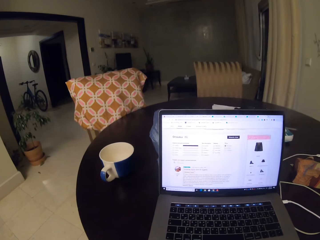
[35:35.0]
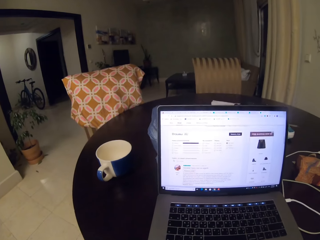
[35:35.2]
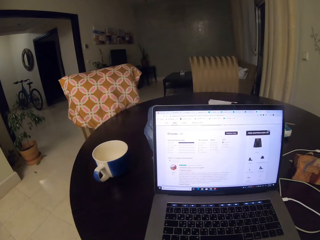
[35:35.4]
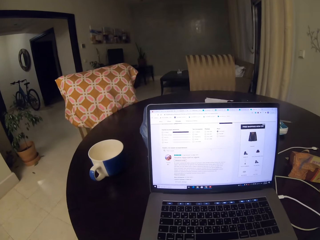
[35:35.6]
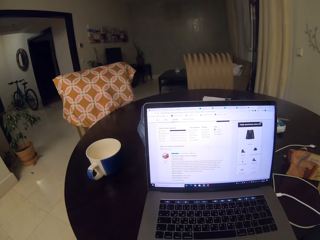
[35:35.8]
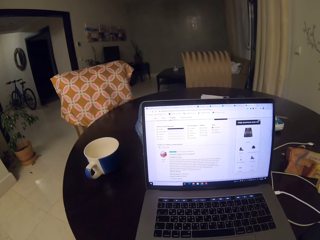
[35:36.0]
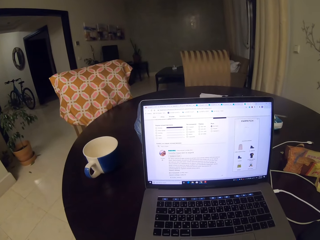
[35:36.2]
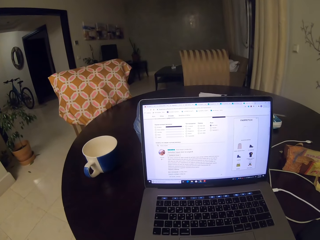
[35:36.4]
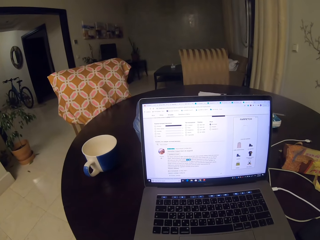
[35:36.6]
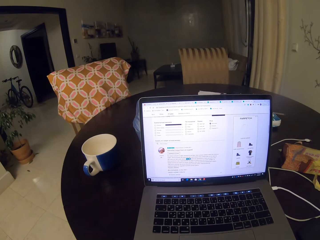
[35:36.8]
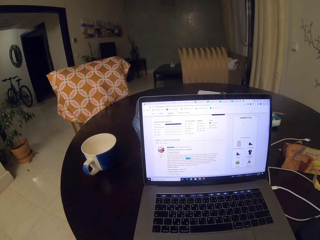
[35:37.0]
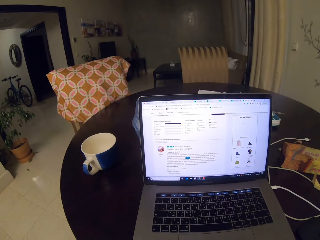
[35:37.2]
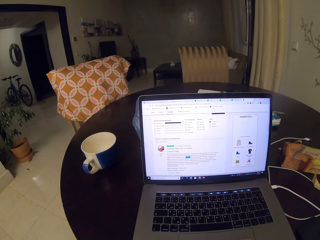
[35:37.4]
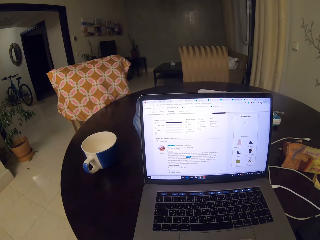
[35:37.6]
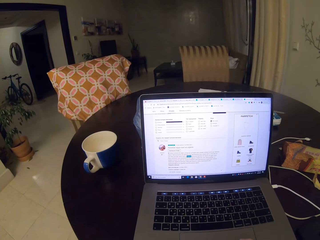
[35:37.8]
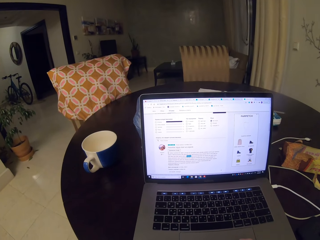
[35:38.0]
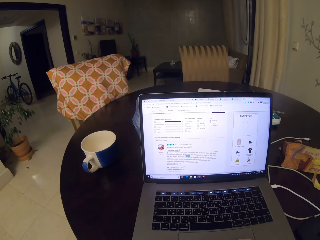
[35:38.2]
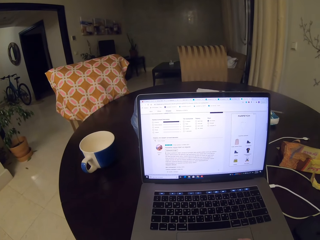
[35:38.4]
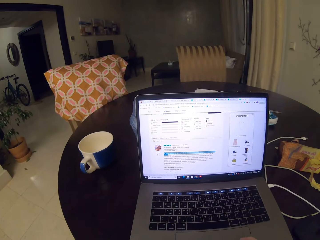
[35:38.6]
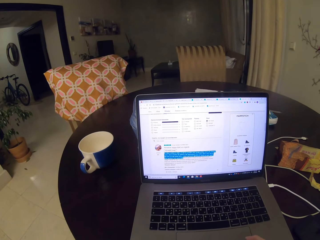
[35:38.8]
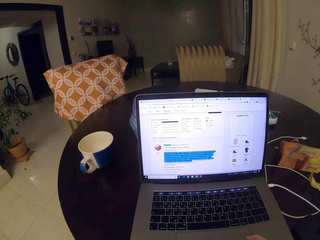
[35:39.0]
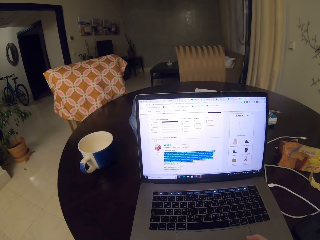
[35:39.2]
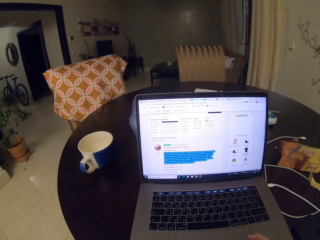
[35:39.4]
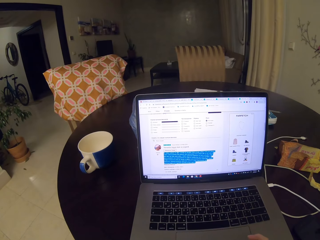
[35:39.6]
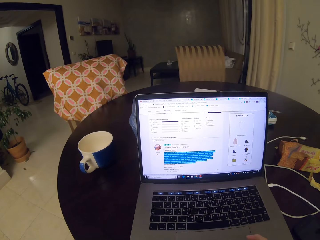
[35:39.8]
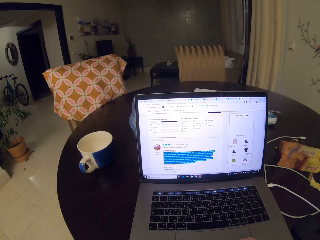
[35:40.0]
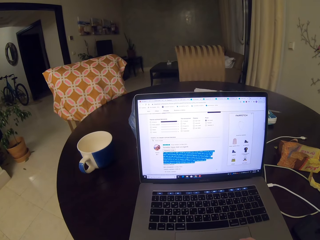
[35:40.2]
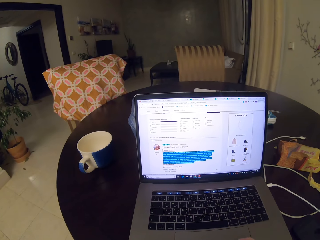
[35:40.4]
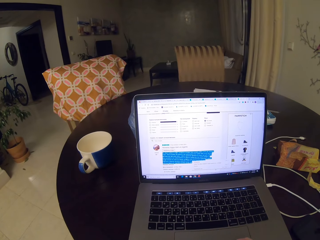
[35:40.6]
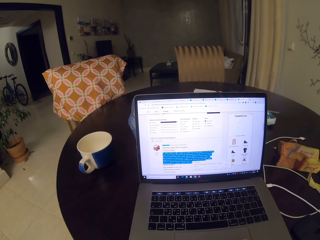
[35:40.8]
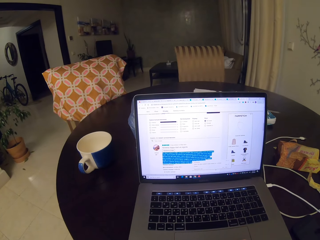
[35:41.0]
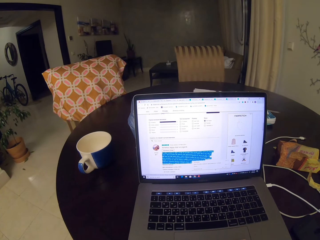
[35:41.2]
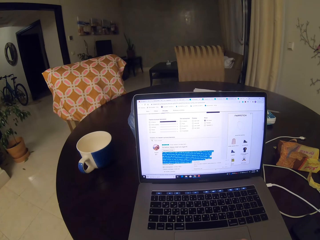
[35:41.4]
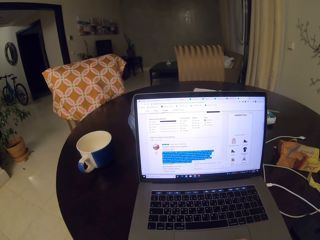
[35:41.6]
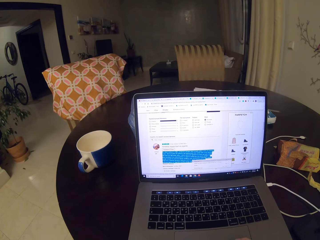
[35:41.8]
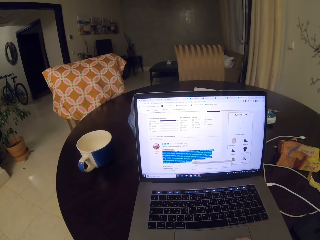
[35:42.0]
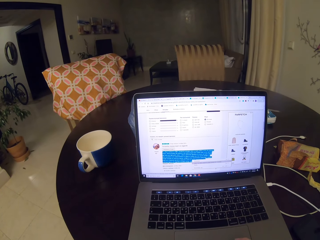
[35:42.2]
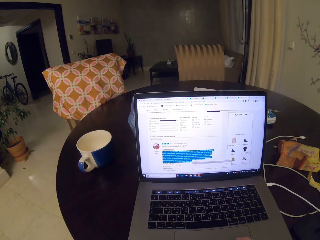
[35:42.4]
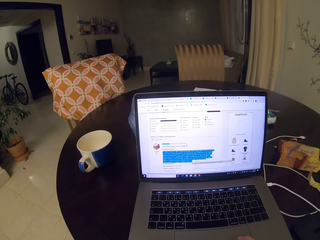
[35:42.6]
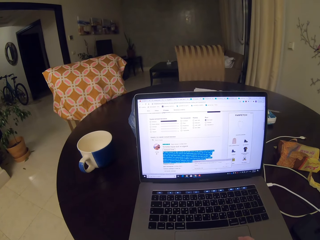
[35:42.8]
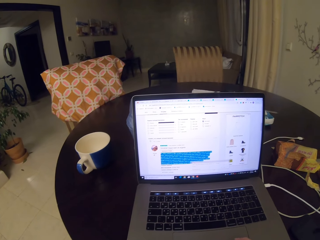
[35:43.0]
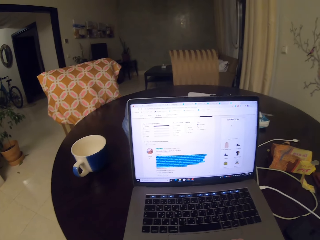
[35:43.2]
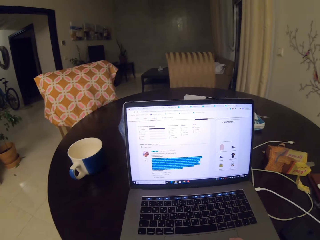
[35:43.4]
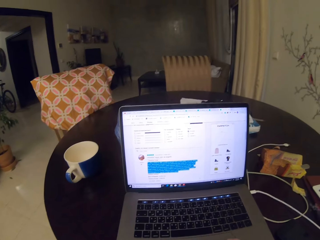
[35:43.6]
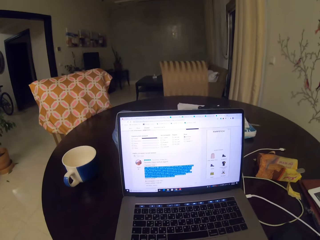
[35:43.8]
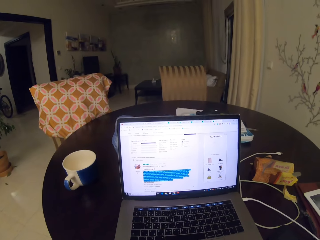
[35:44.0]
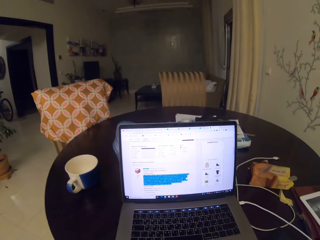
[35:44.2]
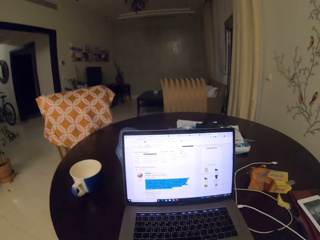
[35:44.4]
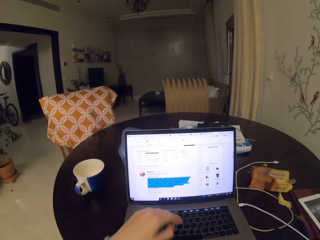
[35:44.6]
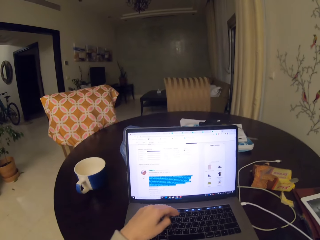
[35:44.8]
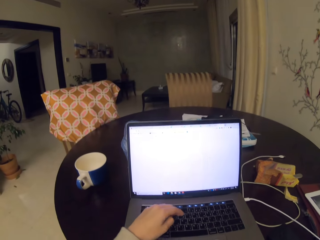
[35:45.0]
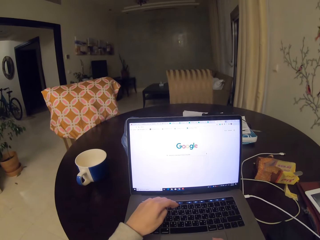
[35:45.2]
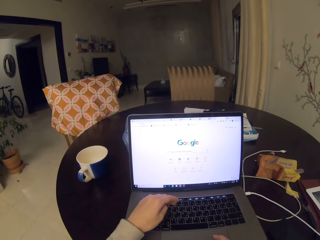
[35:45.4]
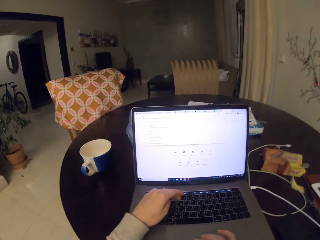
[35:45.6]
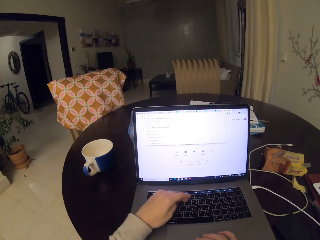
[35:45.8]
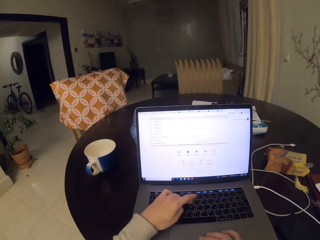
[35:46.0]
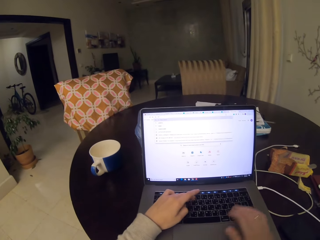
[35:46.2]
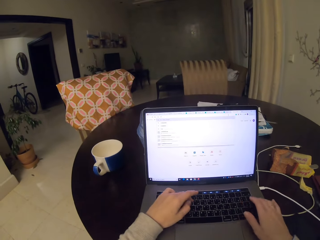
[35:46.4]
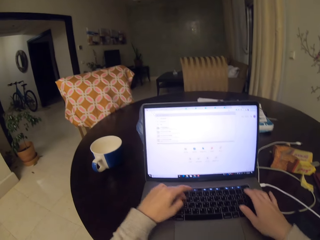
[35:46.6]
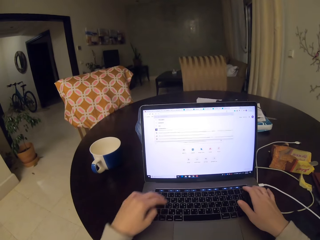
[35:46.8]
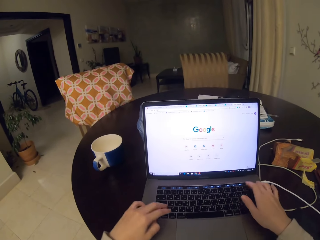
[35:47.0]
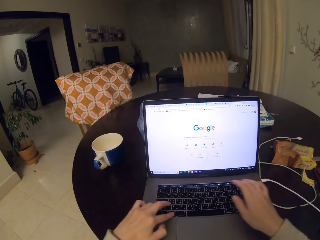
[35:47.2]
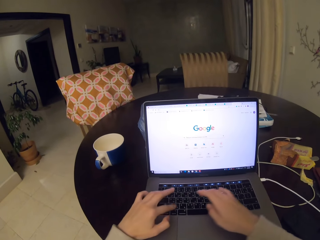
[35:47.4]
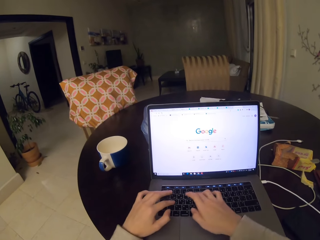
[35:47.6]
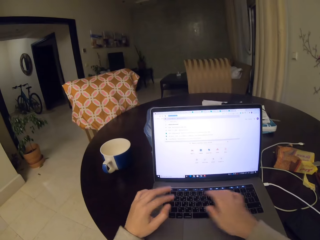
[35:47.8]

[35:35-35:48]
The camera wearer scrolls up. They scroll down. They highlight words on the screen. They scroll the mouse pad. They type on the screen using both hands.

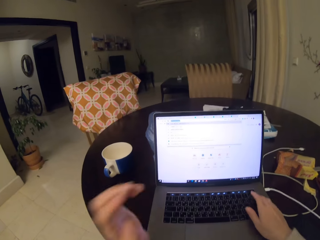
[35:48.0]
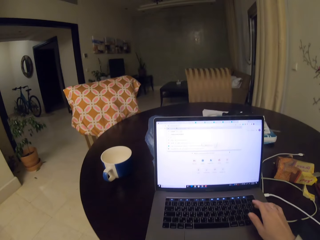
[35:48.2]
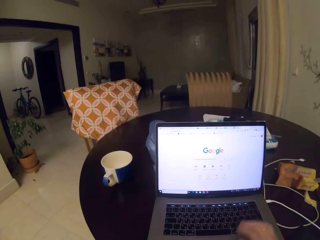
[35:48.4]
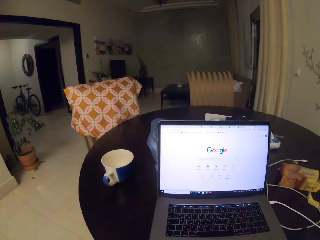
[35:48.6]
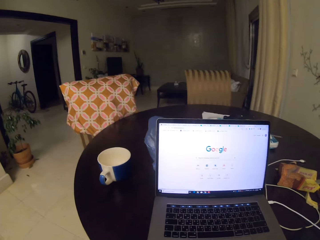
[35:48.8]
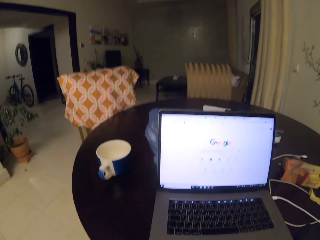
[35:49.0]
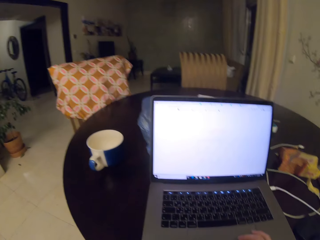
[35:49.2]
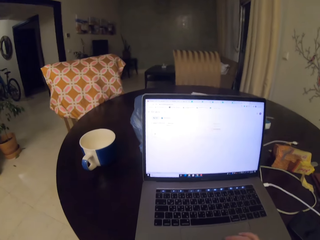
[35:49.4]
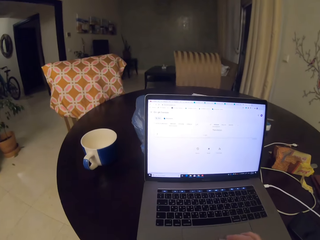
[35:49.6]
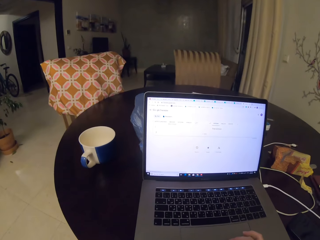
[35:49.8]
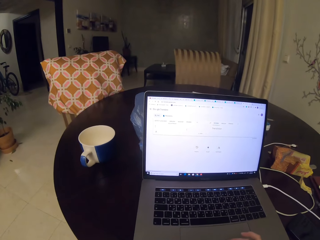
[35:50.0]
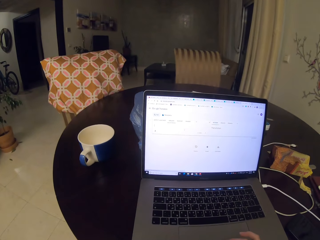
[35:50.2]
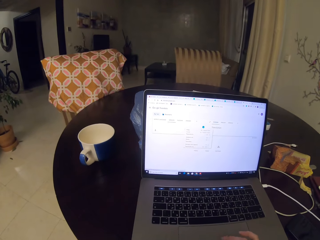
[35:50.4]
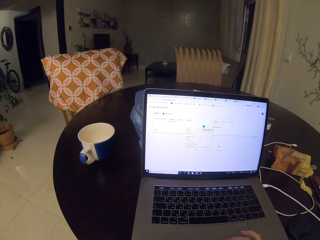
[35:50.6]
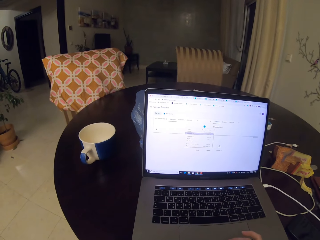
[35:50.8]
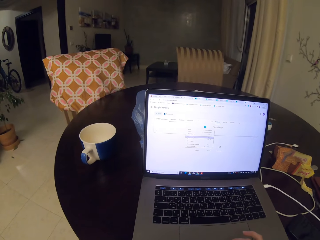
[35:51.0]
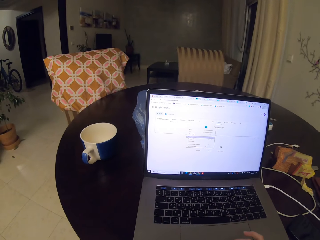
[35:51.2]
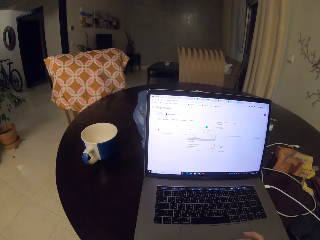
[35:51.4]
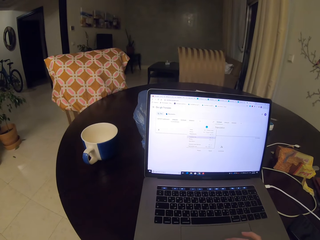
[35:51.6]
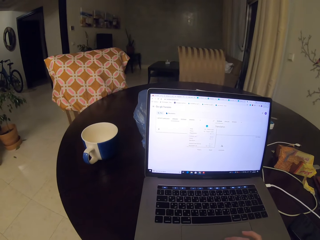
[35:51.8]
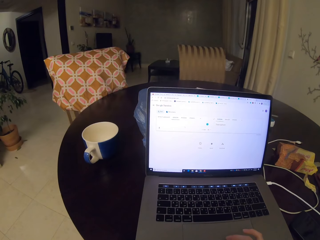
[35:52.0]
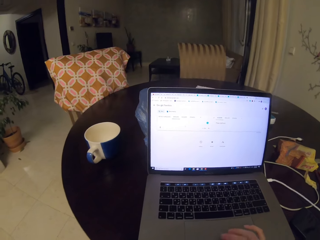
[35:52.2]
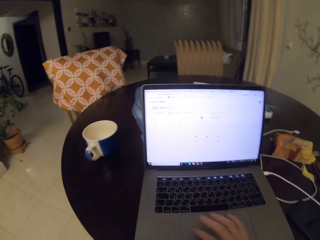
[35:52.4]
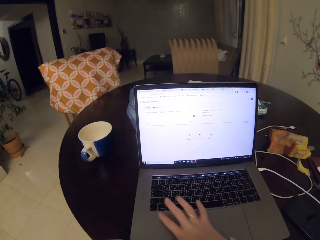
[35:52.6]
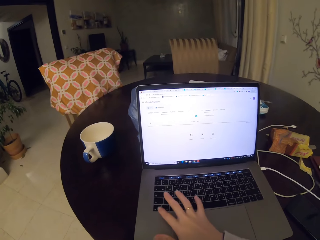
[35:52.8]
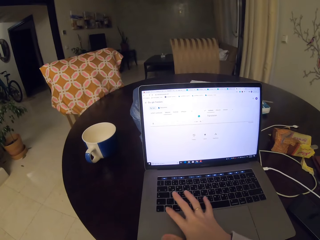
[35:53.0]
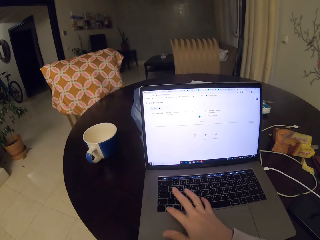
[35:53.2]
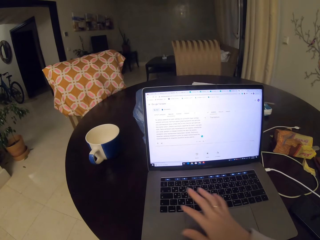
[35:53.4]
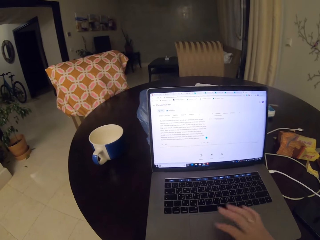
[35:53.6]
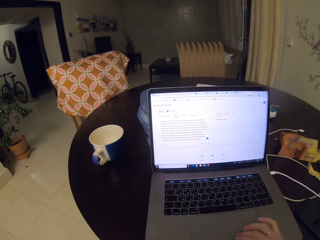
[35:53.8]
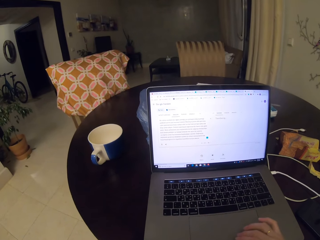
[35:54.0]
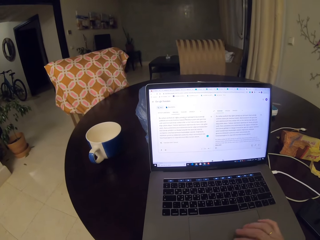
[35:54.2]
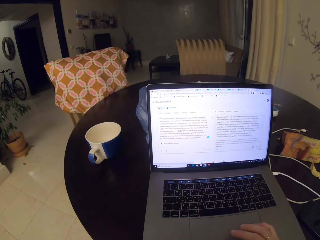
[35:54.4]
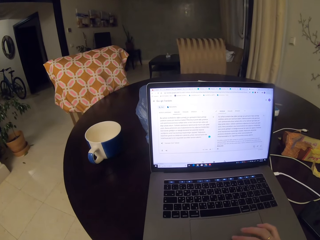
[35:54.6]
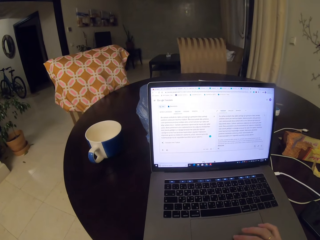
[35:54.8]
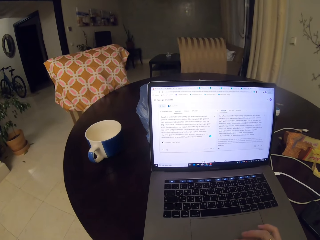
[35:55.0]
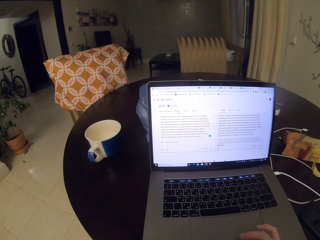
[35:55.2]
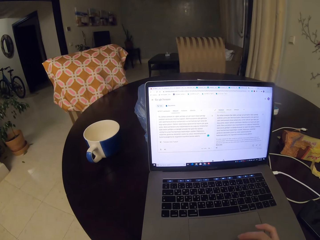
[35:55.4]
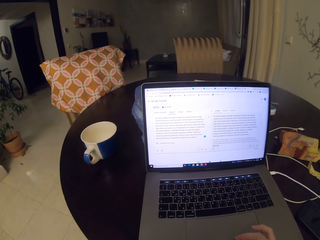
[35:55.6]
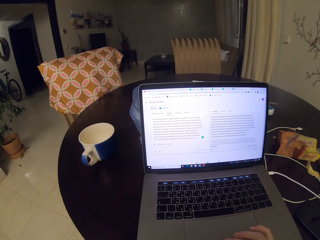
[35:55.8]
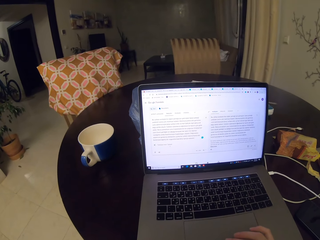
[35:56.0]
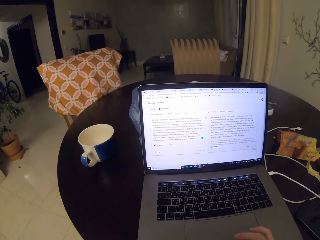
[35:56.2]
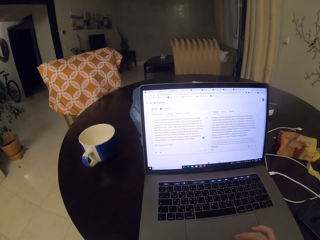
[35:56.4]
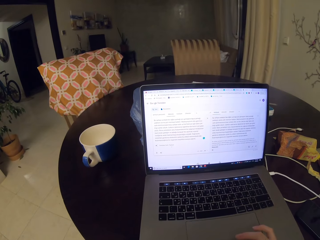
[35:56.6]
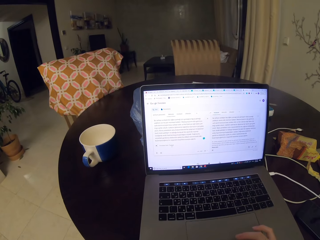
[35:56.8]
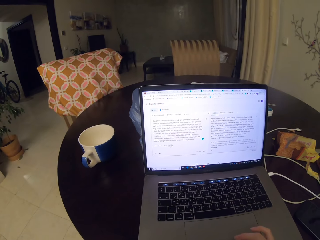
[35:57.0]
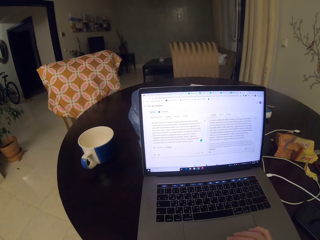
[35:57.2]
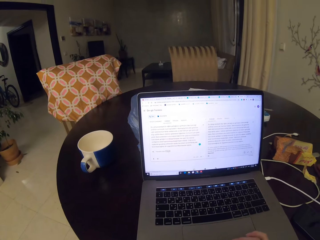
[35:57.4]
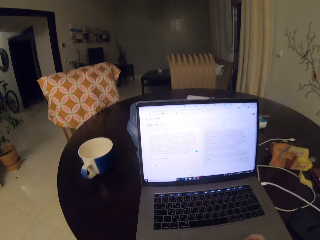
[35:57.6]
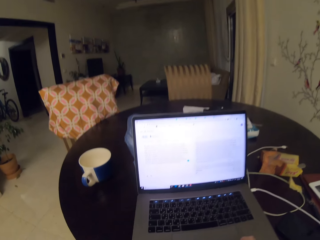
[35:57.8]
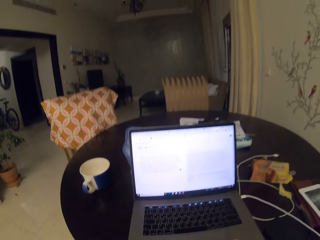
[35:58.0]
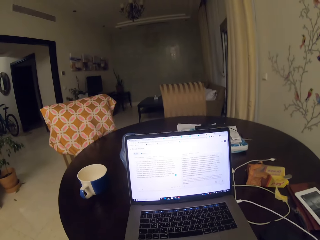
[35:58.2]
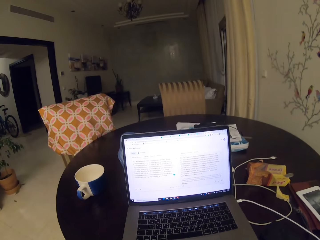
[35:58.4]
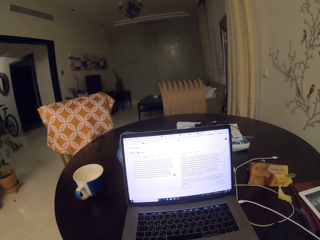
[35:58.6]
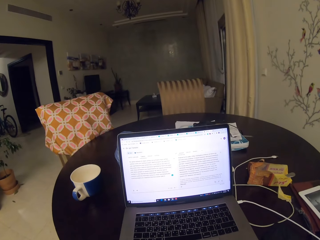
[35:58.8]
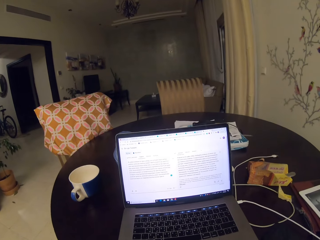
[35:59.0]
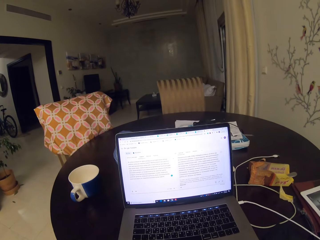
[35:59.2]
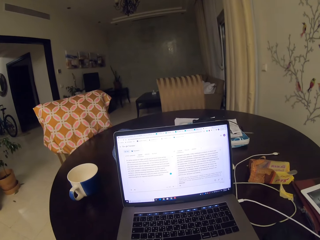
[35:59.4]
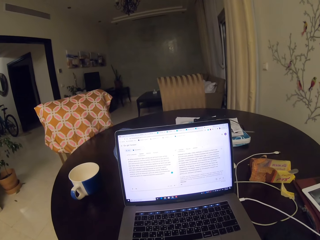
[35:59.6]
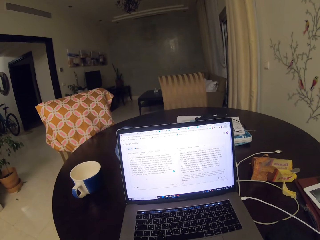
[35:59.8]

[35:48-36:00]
The camera wearer removes her left hand from the keyboard. She scrolls down the screen. She moves her right hand to the keyboard. She types on the screen. She presses a keyboard button. She scrolls the mouse pad. She moves backwards.
